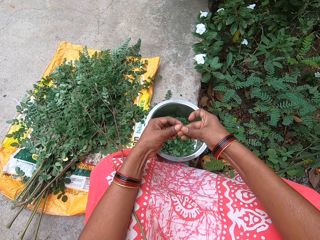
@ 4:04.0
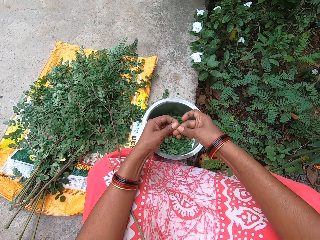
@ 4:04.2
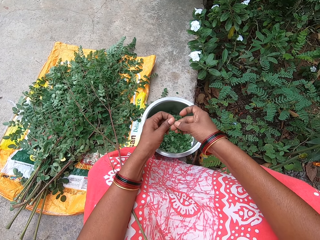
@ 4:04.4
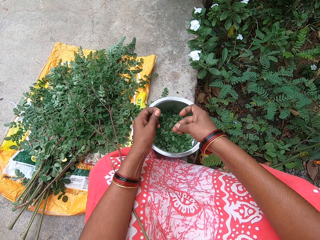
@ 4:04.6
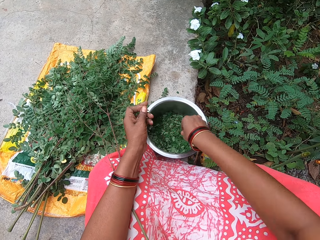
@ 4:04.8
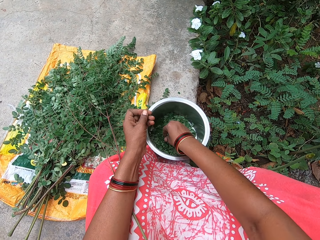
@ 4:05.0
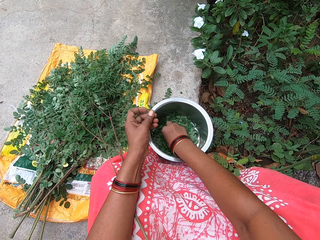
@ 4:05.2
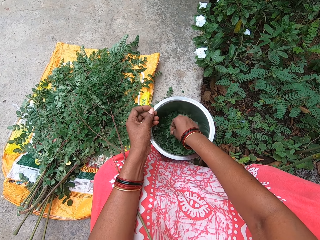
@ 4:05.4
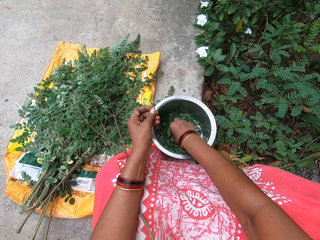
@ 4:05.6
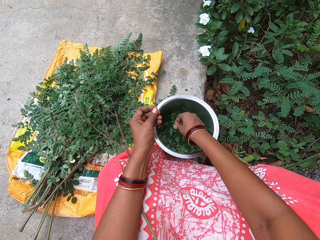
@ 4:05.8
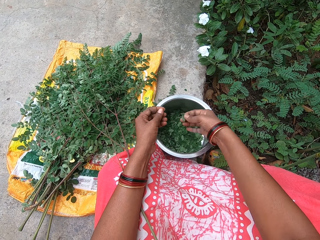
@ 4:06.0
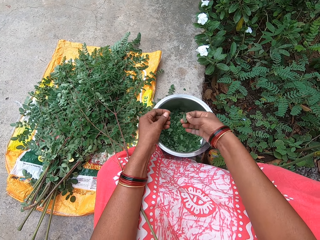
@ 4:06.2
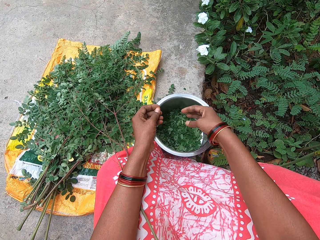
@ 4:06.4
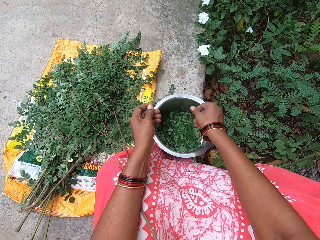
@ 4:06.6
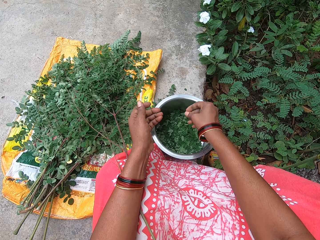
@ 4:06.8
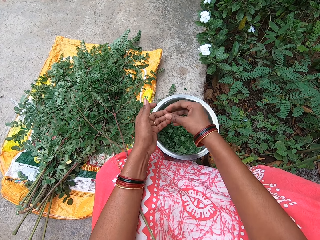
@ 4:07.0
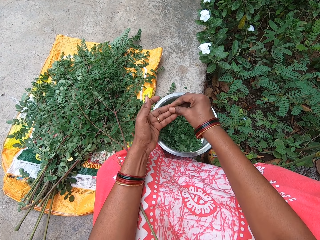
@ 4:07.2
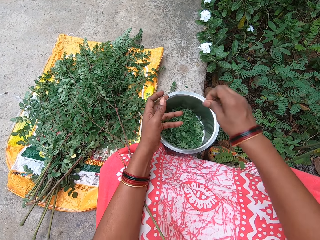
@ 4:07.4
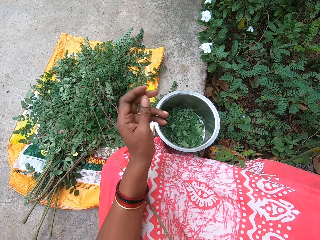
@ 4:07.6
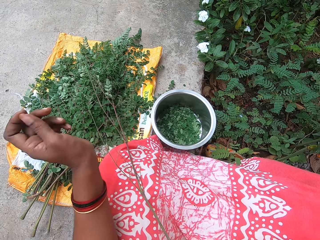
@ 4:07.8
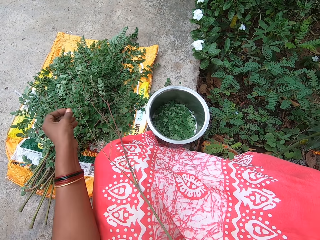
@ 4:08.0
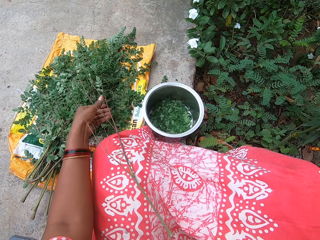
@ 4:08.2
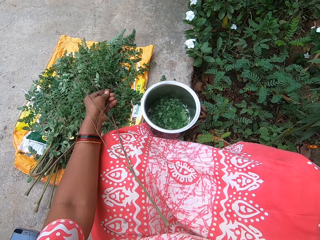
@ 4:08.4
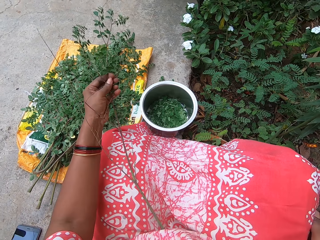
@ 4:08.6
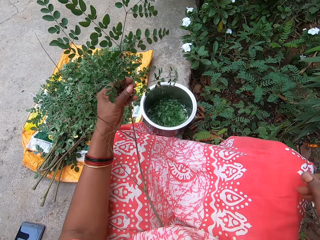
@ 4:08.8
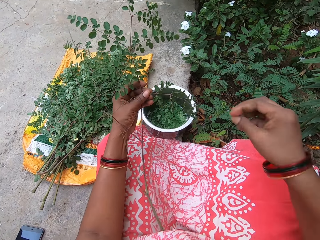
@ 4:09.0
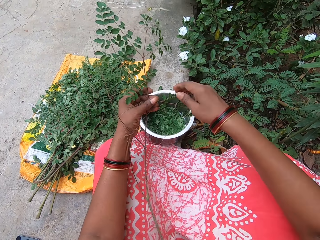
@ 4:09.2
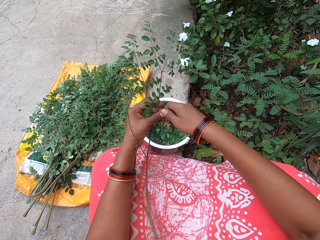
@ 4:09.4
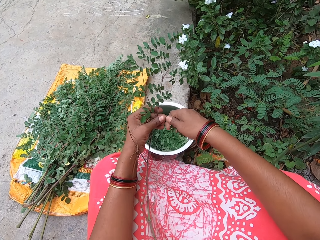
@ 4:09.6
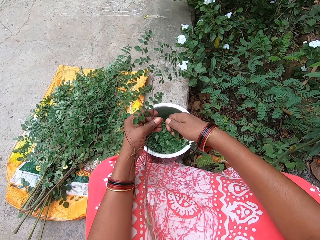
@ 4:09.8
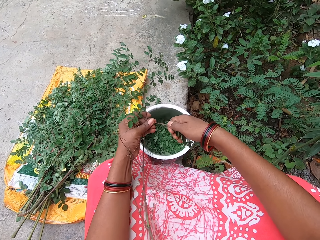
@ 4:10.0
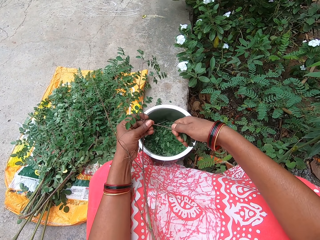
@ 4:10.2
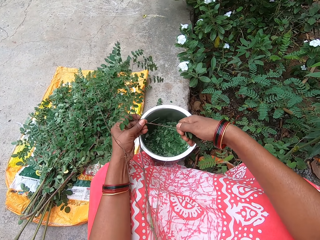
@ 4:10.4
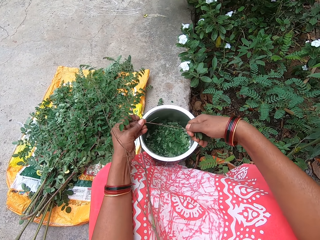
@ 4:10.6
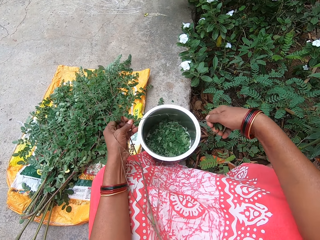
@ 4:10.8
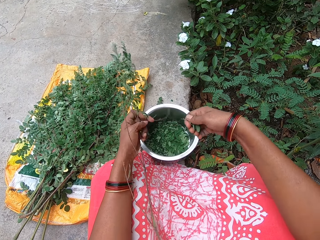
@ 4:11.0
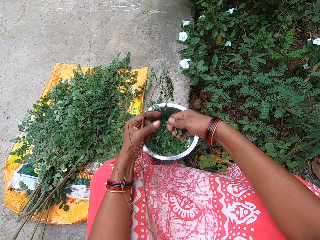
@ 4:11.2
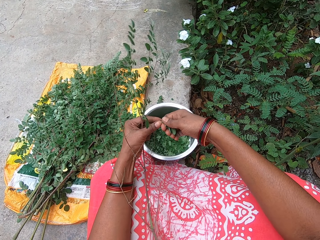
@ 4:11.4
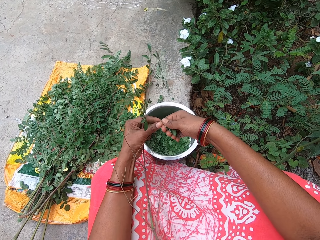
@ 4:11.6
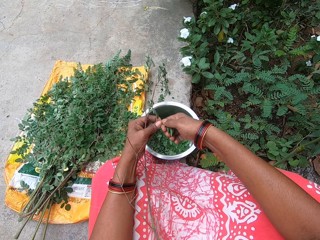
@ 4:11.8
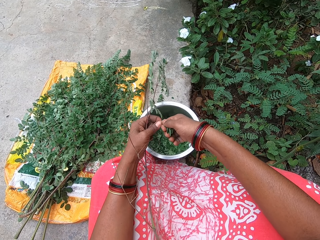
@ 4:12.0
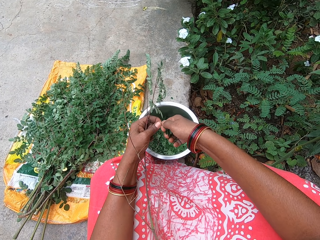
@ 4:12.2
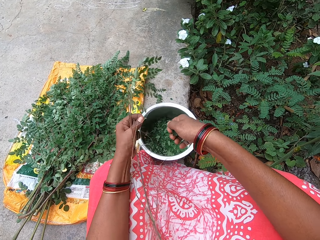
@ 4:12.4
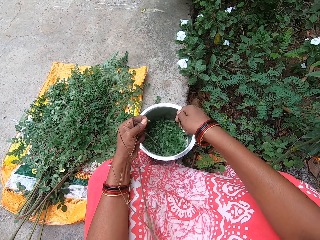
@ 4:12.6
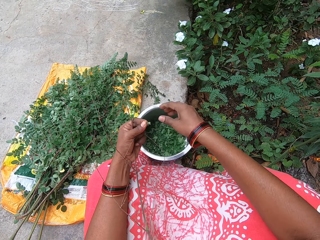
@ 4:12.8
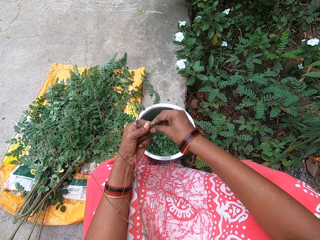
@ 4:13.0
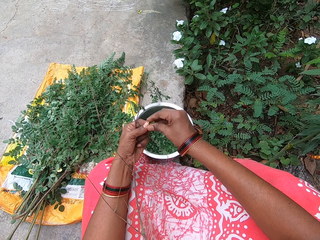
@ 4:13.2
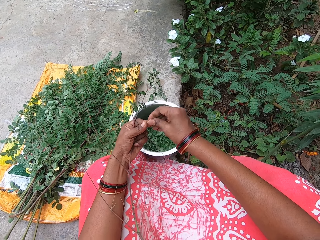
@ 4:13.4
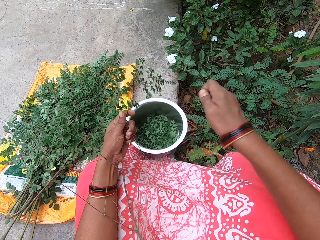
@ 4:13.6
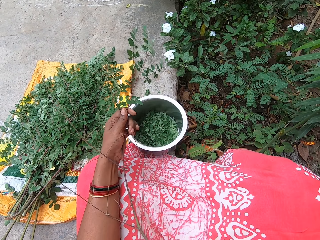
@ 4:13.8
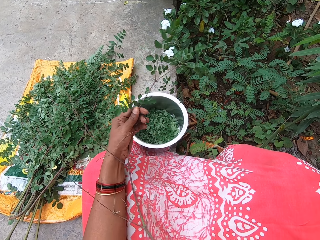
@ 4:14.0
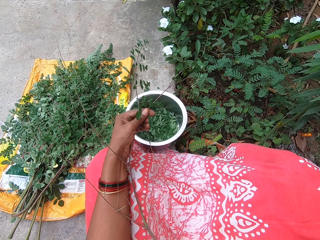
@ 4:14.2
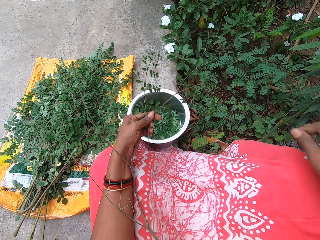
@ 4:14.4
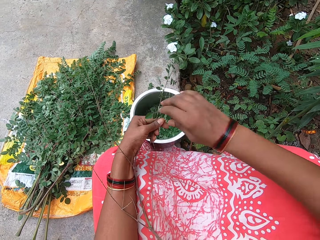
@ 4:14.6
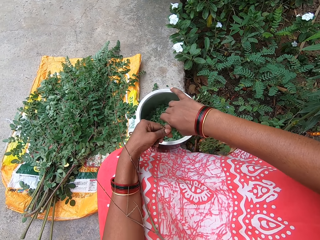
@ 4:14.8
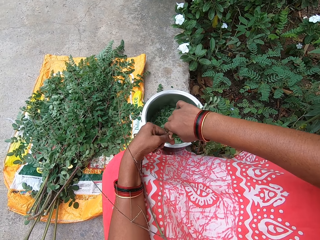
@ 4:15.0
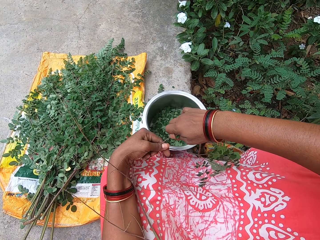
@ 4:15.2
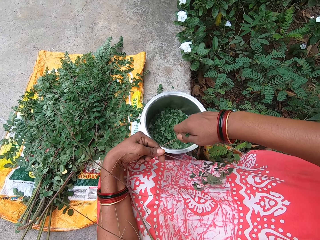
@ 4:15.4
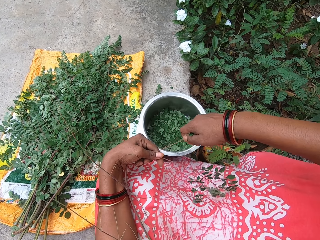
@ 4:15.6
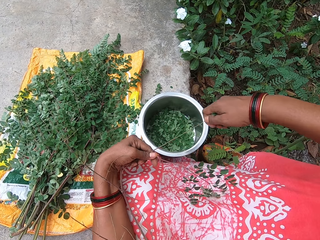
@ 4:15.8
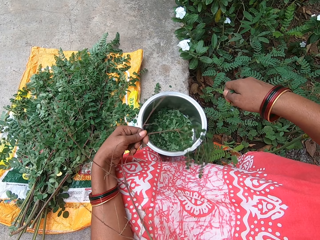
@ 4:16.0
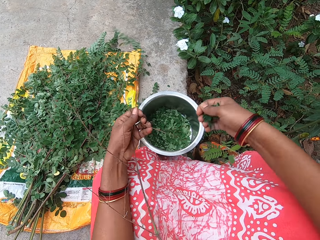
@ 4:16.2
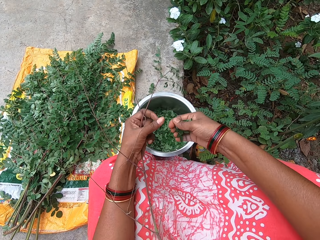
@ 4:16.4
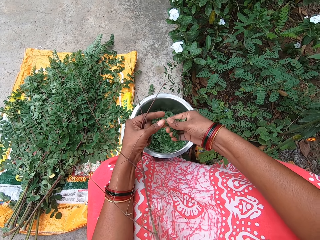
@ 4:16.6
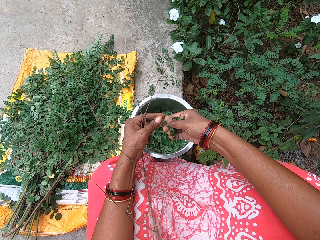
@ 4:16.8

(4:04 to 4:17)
The camera wearer removes the stalk from the leaf in her right hand with her left hand. She puts the leaf in the bowl on the ground with her right hand. She picks up the leaf from the bowl on the ground with her right hand. She puts the leaf in the bowl on the ground with her right hand. She takes the stalk from her left hand with her right hand. She throws the stalk on the ground with her right hand. She picks up the plant stem from her lap with her left hand. She plucks the leaves from the plant stem in her left hand with her right hand. She removes the stalk from the leaves in her right hand with her left hand. She puts the leaves in her right hand in the bowl on the ground. She passes the stalk from her left hand to her right hand. She throws the stalk on the ground with her right hand. She plucks the leaves from the plant stem in her left hand with her right hand.

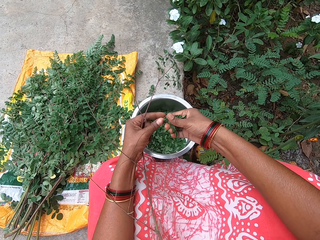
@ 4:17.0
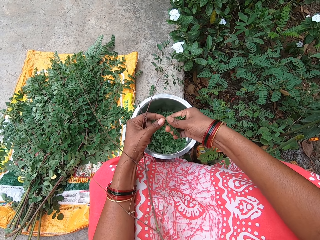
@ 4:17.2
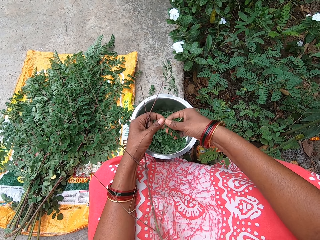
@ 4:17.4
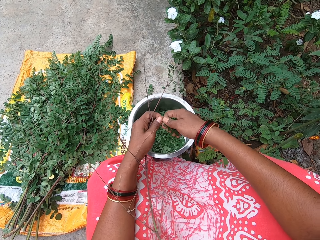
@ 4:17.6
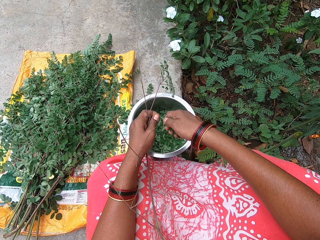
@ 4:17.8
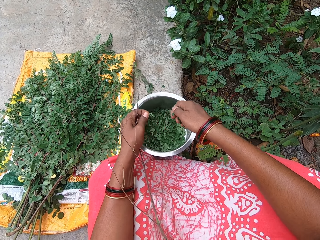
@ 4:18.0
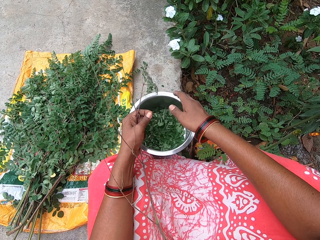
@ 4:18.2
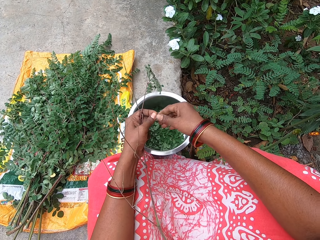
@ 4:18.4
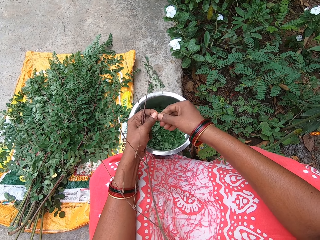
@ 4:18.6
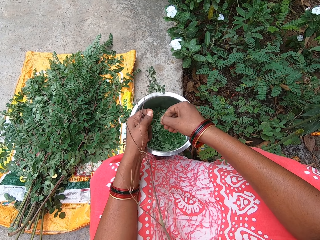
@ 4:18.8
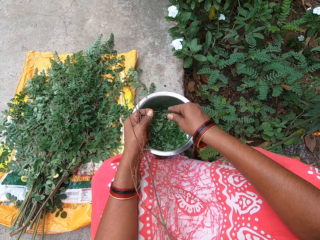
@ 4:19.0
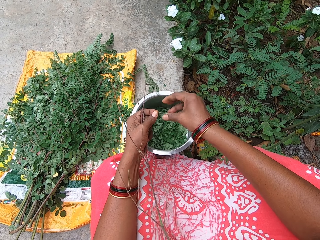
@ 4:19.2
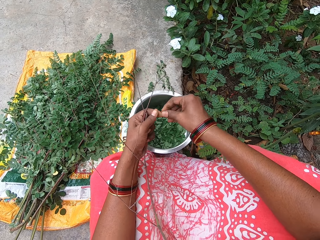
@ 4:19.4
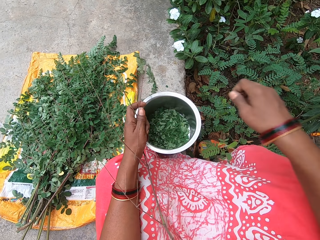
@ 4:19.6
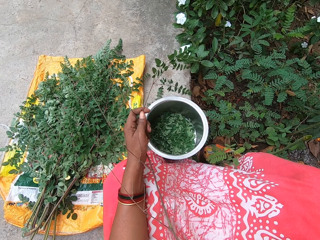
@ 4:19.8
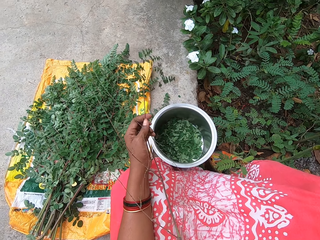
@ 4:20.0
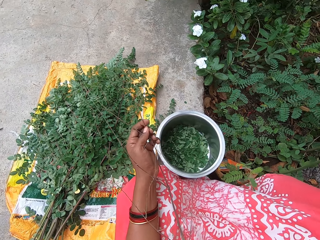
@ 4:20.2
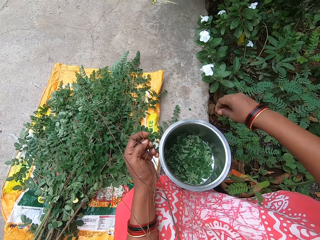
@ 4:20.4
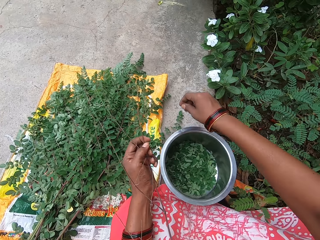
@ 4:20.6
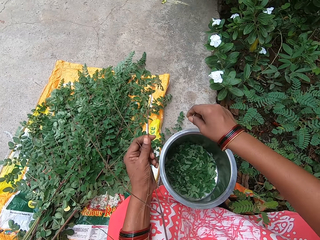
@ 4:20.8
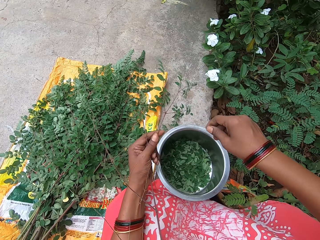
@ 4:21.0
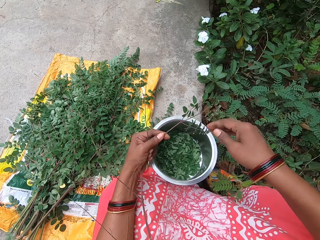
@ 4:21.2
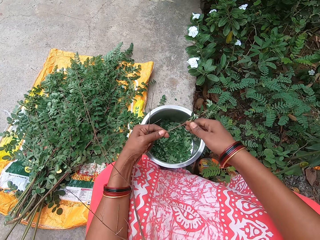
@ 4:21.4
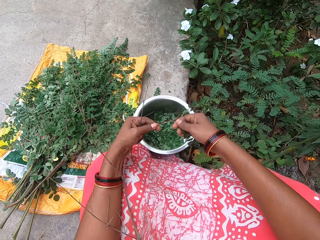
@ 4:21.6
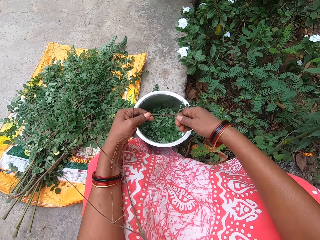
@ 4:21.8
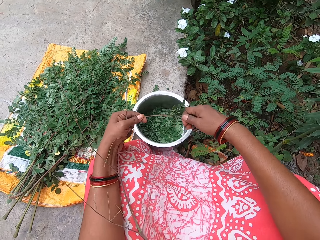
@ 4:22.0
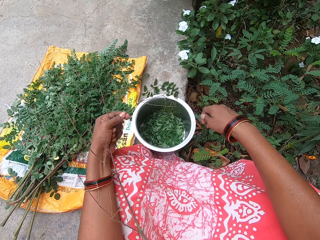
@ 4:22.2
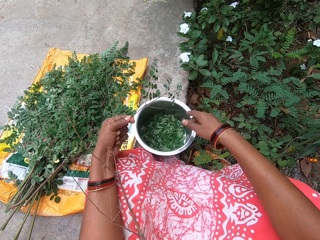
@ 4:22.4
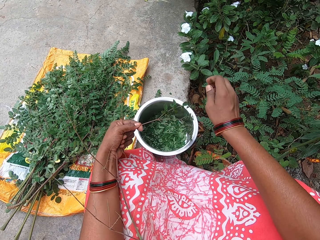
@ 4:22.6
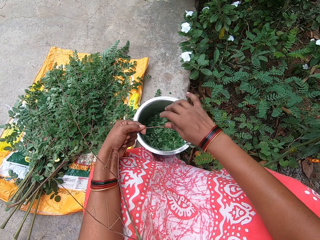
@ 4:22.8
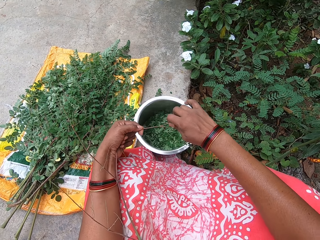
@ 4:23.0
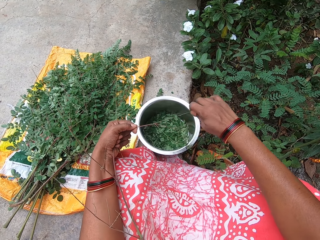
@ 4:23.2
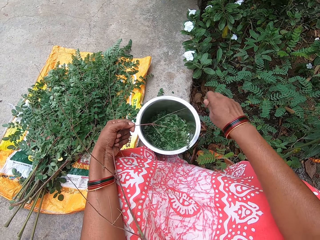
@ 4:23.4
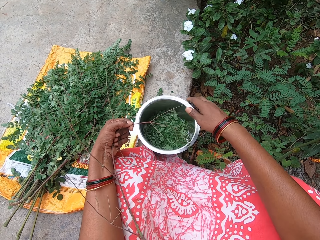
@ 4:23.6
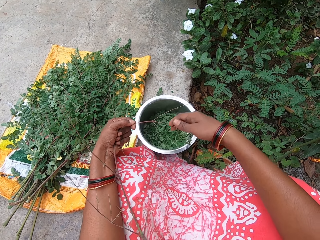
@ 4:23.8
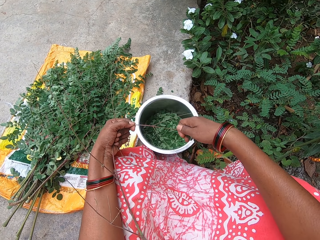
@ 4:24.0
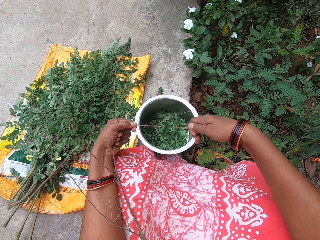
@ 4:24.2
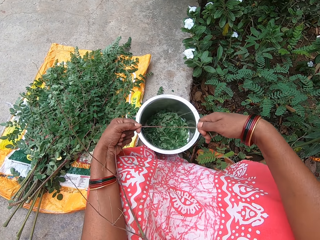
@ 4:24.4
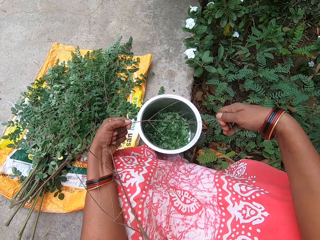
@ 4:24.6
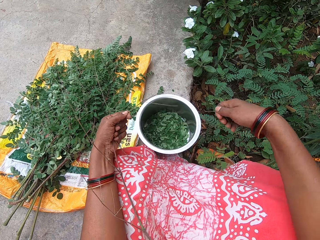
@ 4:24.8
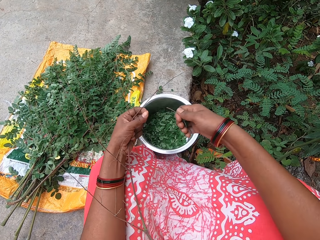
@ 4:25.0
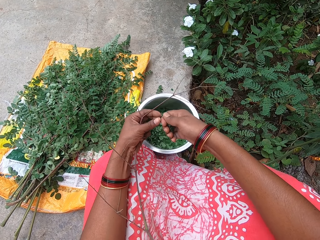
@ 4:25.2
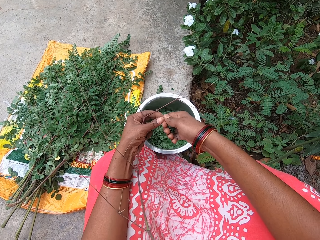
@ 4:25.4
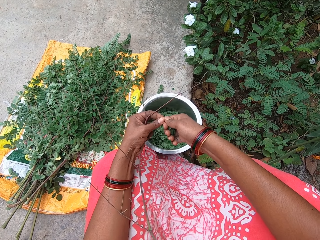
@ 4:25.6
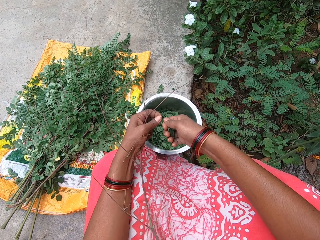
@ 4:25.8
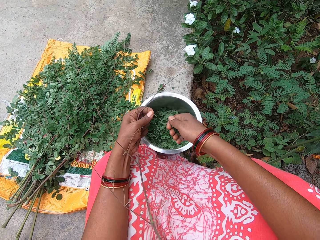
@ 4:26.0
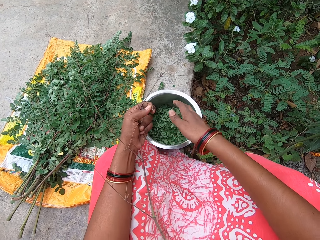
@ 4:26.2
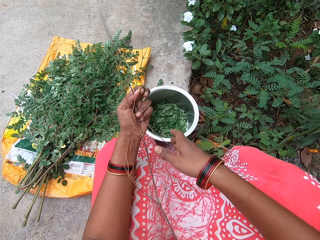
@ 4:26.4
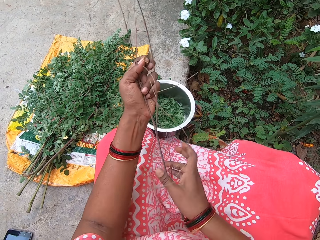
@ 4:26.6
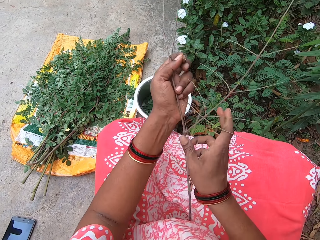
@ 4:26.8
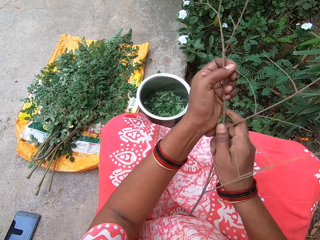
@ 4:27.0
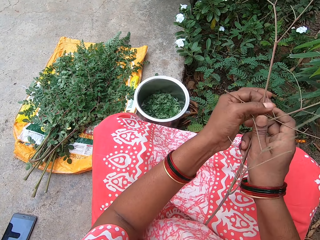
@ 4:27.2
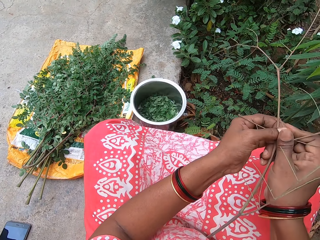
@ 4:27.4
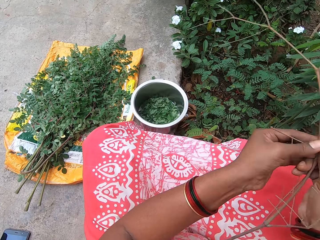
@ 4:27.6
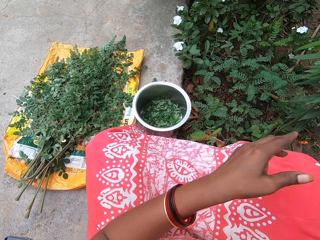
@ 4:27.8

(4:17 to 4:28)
The camera wearer removes the stalk from the leaves in her right hand with her left hand. She puts the leaves in her right hand in the bowl on the ground. She plucks a leaf from the stalk in her left hand with her right hand. She puts the leaf in the bowl on the ground with her right hand. She passes the stalk from her left hand to her right hand. She throws the stalk on the ground with her right hand. She plucks the leaves from the plant stem in her left hand with her right hand. She puts the leaves in her right hand in the bowl on the ground. She plucks the leaves from the plant stem in her left hand with her right hand. She puts the leaves in her right hand in the bowl on the ground. She plucks the leaves from the plant stem in her left hand with her right hand. She removes the stalk from the leaves in her right hand with her left hand. She puts the leaves in her right hand in the bowl on the ground. She passes the plant stems from her left hand to her right hand.
